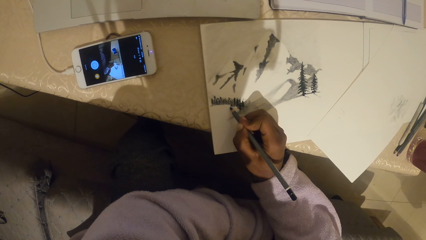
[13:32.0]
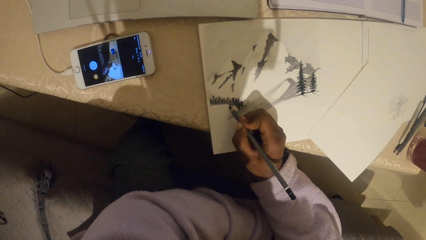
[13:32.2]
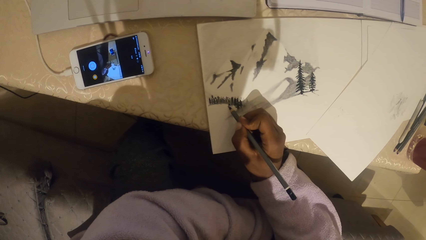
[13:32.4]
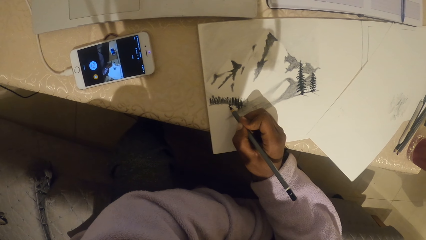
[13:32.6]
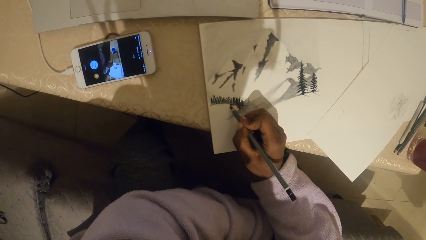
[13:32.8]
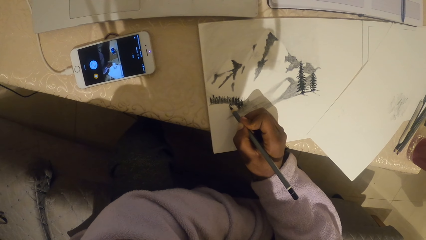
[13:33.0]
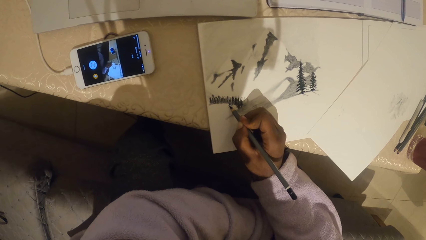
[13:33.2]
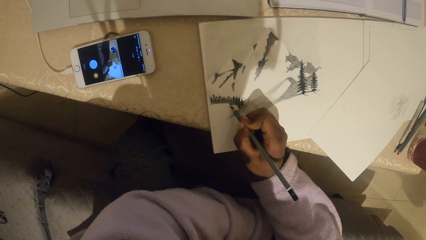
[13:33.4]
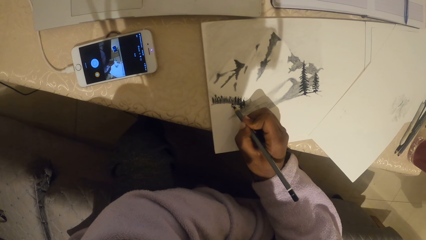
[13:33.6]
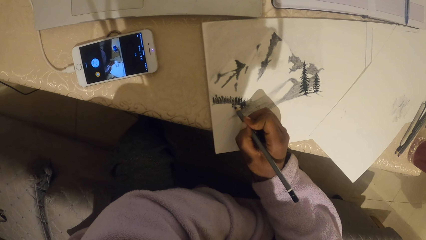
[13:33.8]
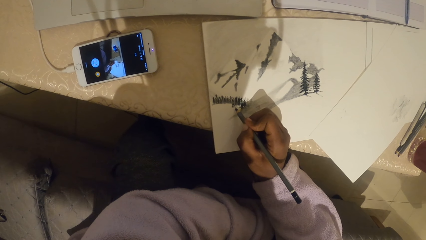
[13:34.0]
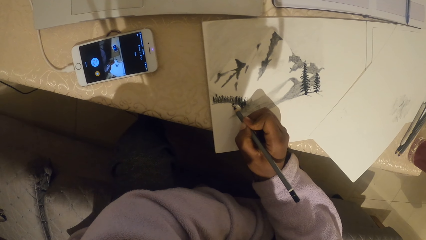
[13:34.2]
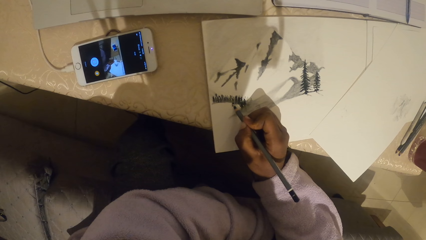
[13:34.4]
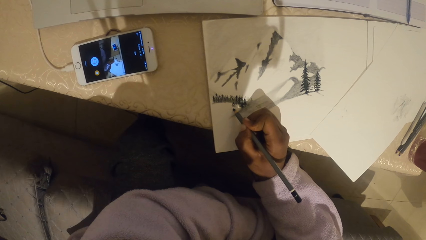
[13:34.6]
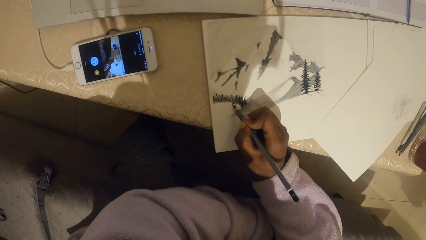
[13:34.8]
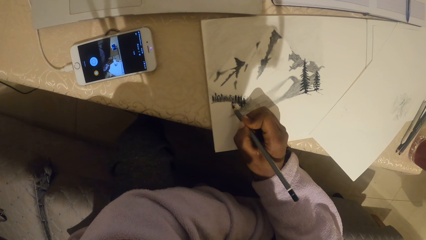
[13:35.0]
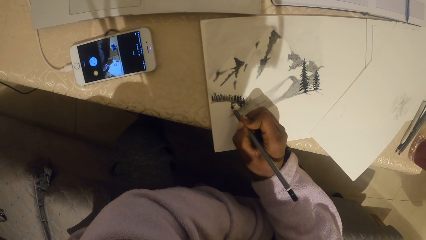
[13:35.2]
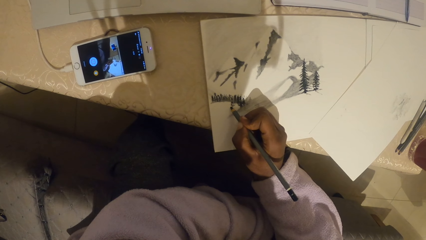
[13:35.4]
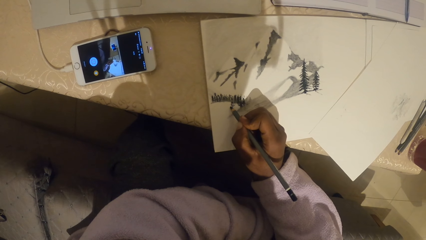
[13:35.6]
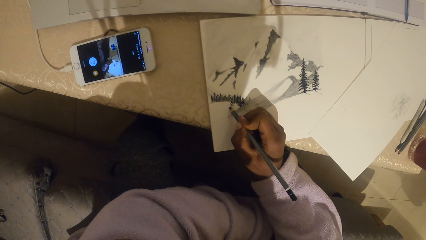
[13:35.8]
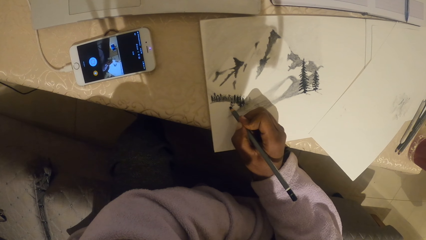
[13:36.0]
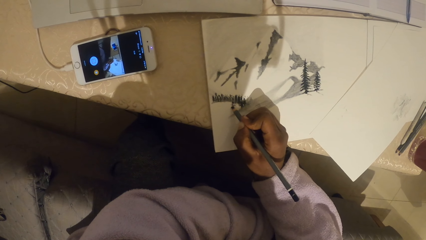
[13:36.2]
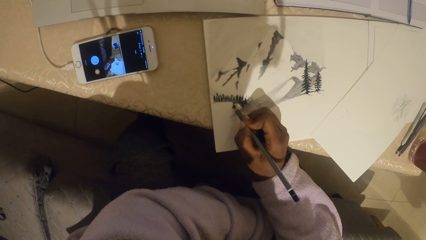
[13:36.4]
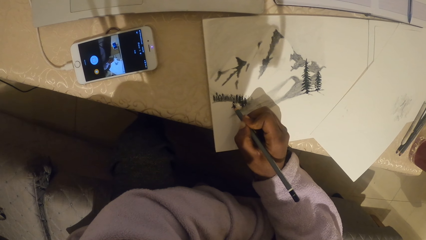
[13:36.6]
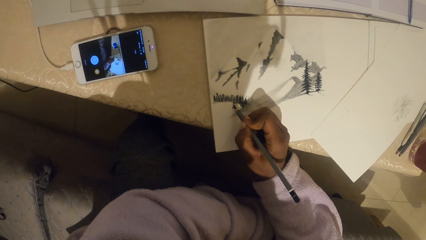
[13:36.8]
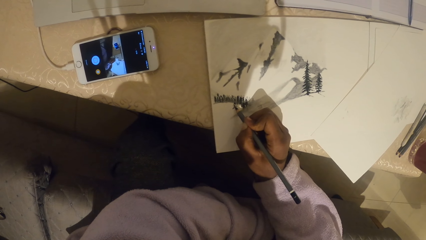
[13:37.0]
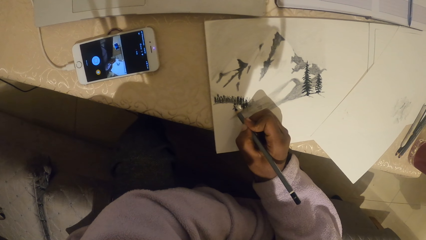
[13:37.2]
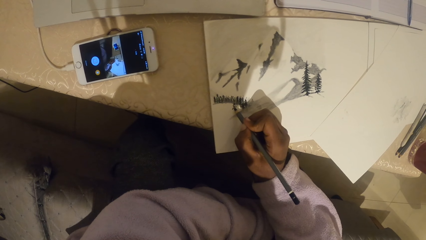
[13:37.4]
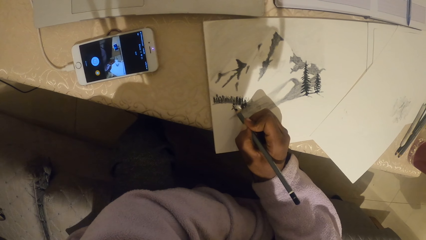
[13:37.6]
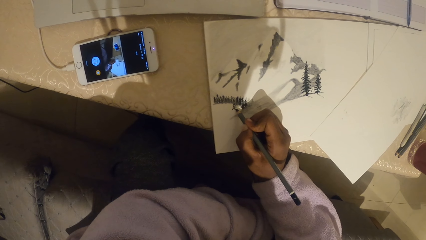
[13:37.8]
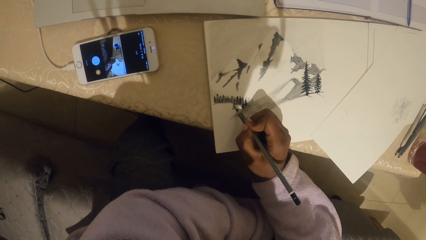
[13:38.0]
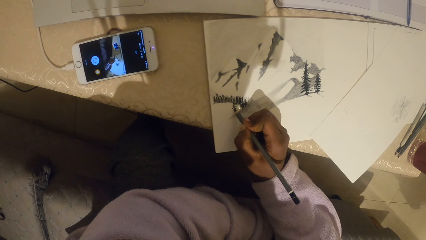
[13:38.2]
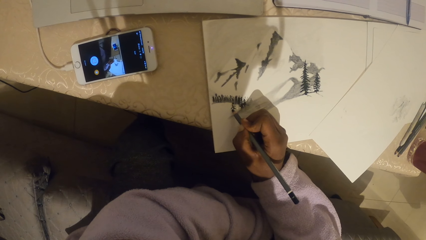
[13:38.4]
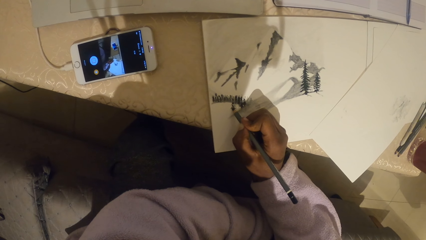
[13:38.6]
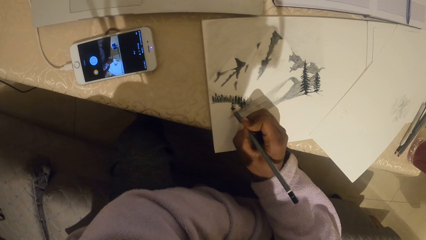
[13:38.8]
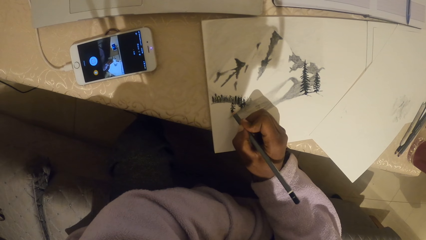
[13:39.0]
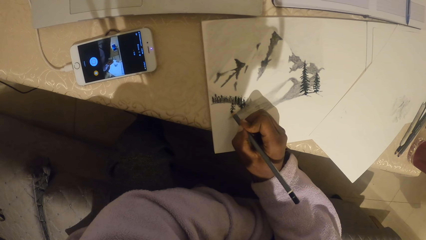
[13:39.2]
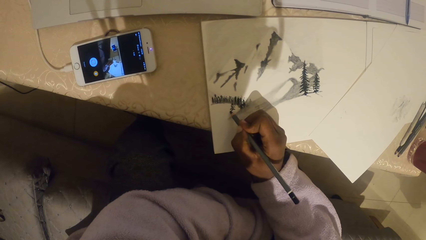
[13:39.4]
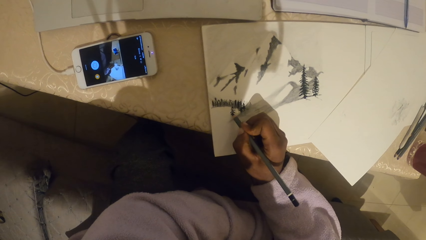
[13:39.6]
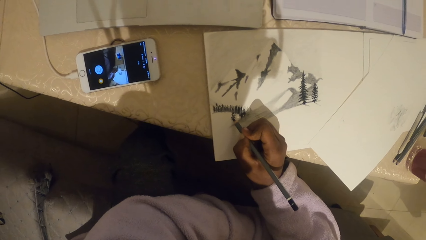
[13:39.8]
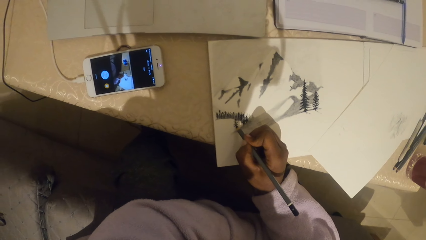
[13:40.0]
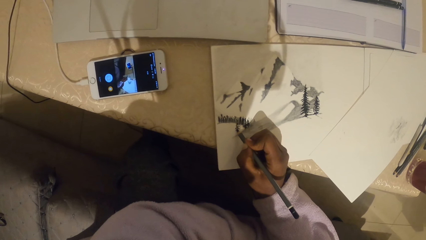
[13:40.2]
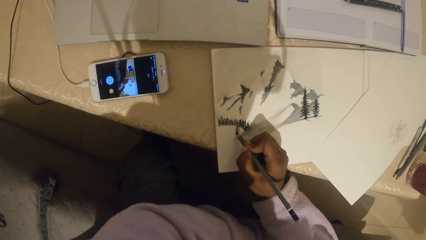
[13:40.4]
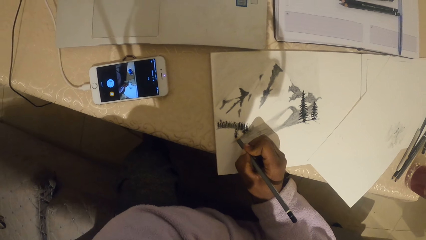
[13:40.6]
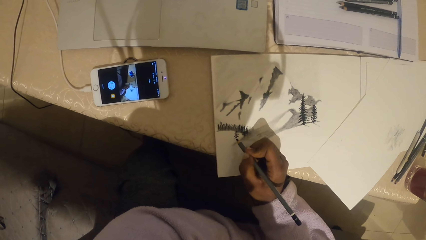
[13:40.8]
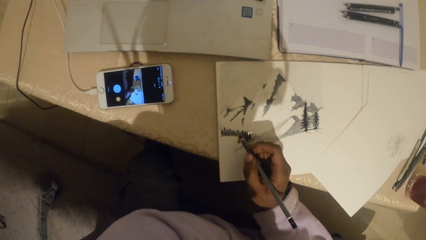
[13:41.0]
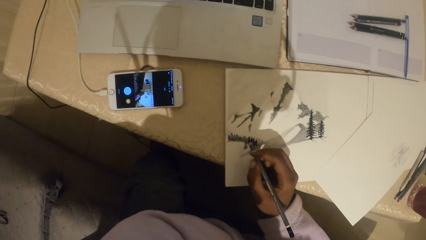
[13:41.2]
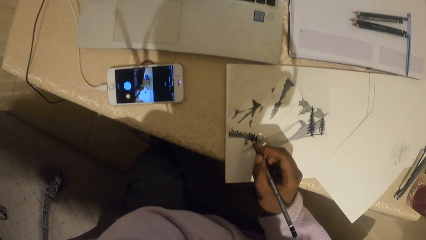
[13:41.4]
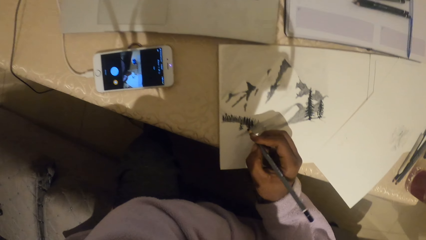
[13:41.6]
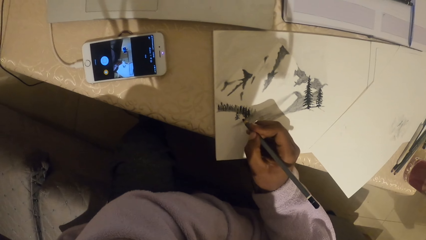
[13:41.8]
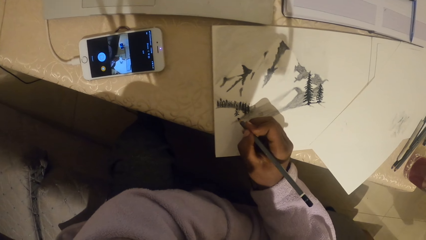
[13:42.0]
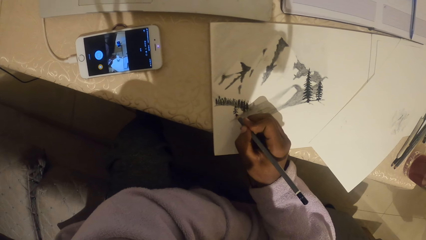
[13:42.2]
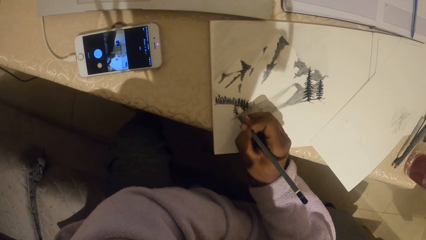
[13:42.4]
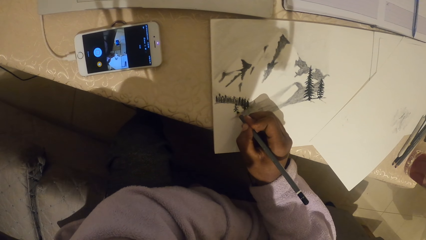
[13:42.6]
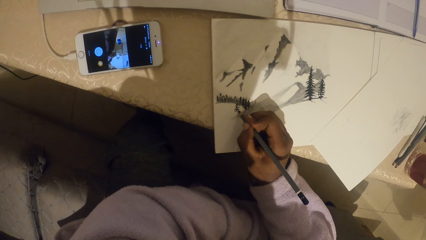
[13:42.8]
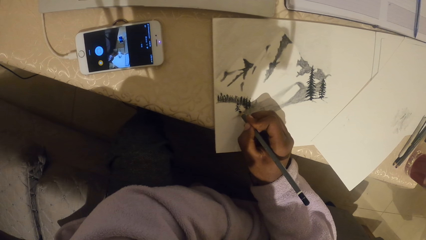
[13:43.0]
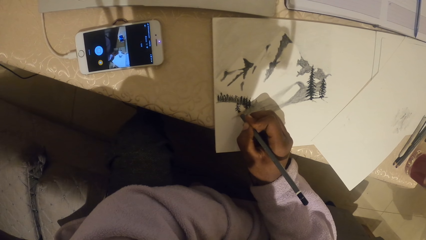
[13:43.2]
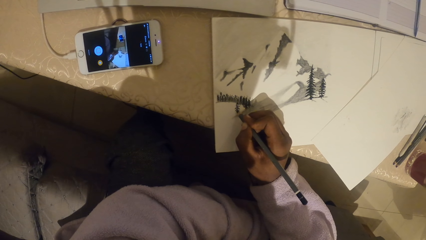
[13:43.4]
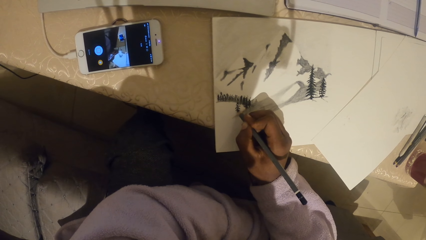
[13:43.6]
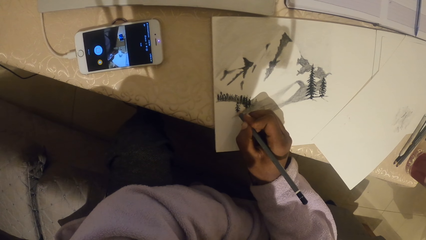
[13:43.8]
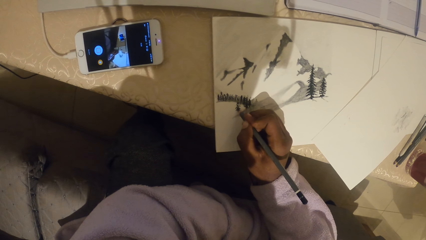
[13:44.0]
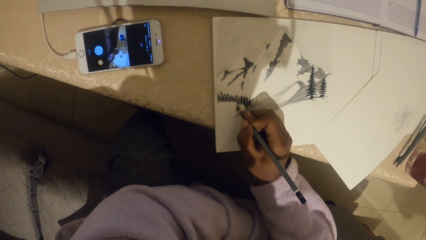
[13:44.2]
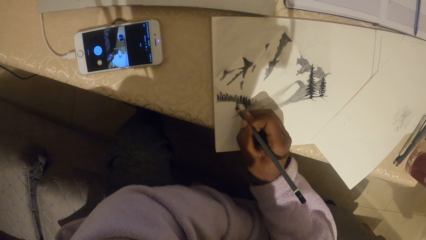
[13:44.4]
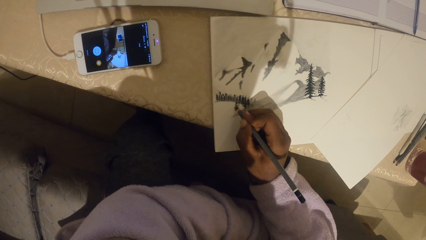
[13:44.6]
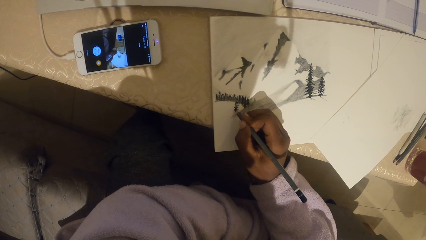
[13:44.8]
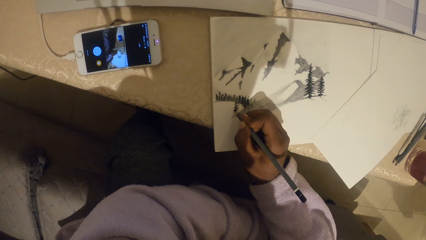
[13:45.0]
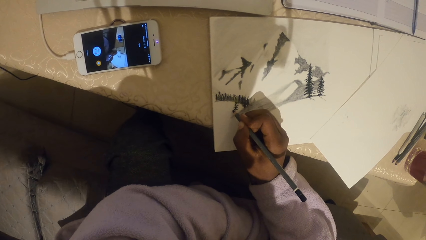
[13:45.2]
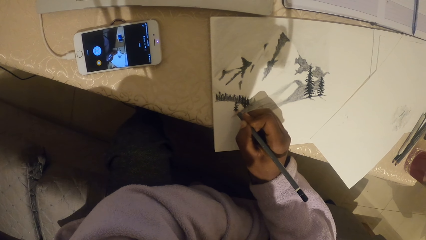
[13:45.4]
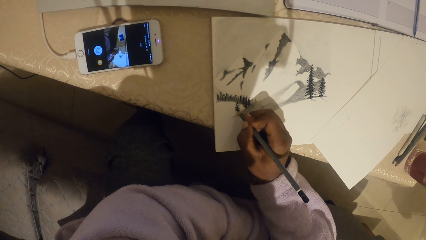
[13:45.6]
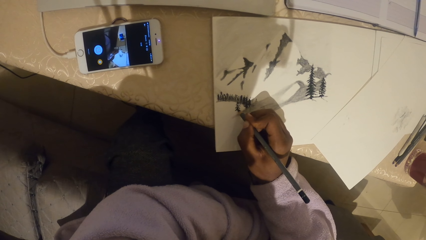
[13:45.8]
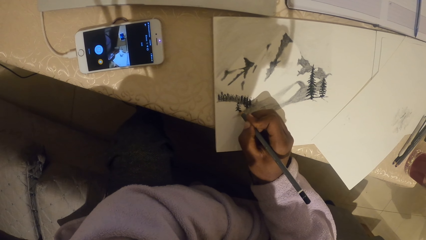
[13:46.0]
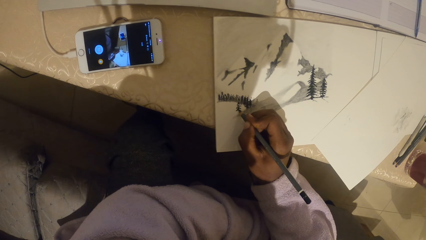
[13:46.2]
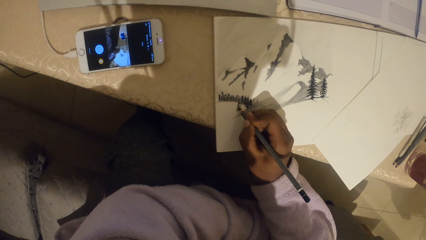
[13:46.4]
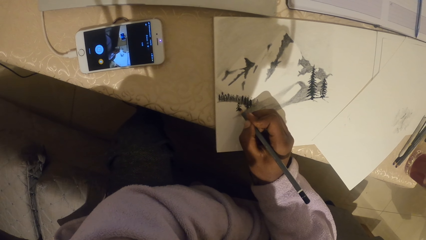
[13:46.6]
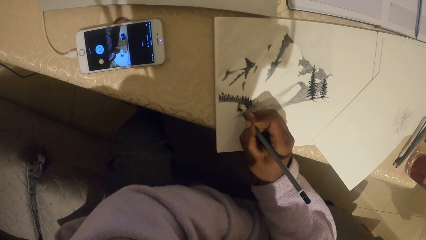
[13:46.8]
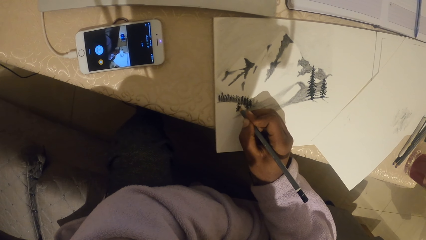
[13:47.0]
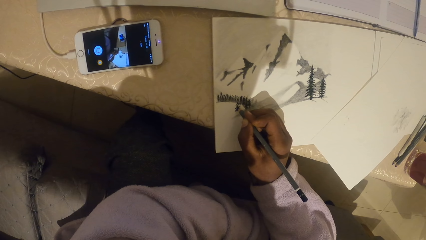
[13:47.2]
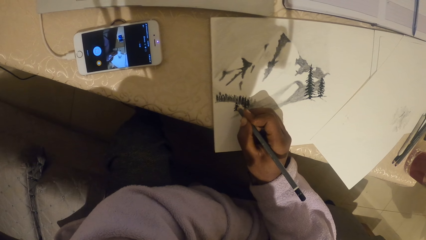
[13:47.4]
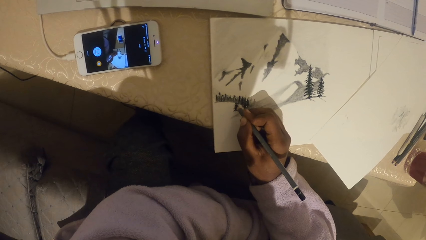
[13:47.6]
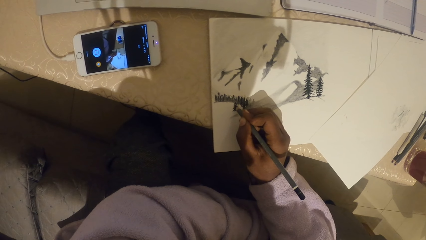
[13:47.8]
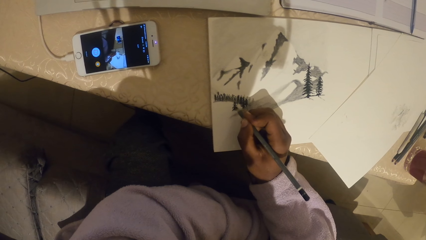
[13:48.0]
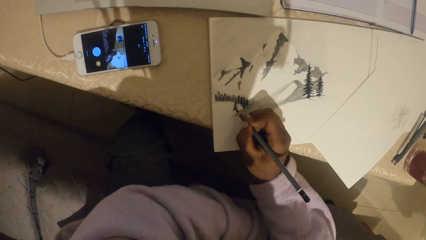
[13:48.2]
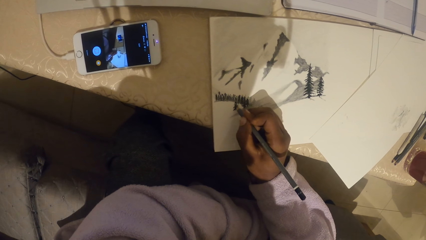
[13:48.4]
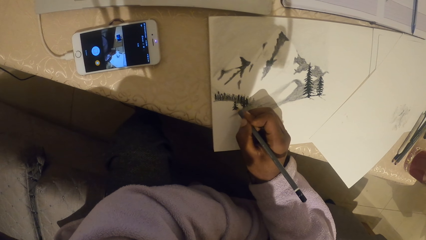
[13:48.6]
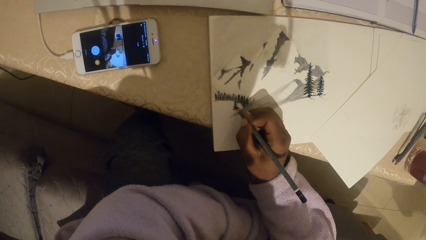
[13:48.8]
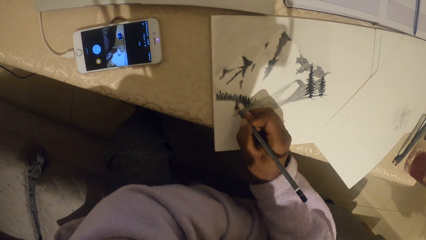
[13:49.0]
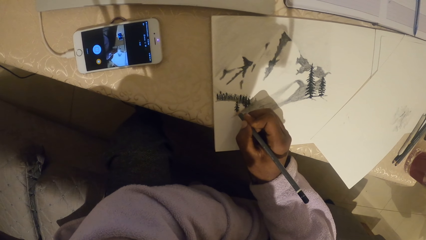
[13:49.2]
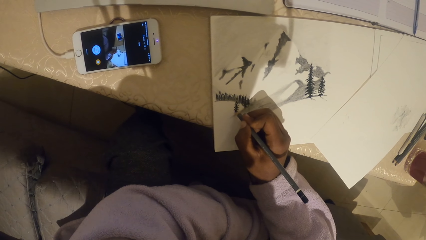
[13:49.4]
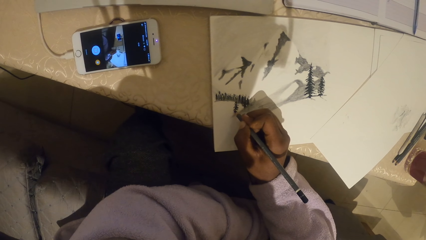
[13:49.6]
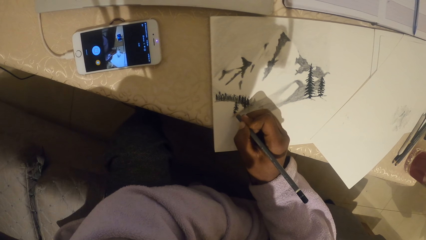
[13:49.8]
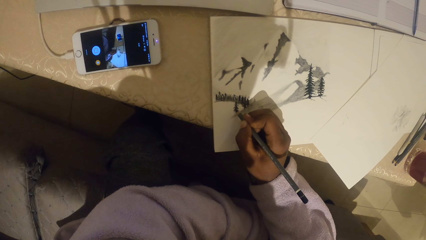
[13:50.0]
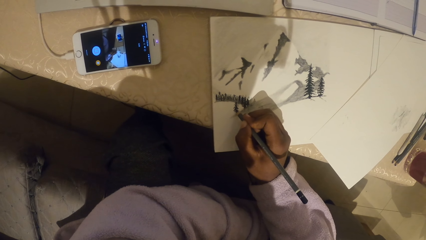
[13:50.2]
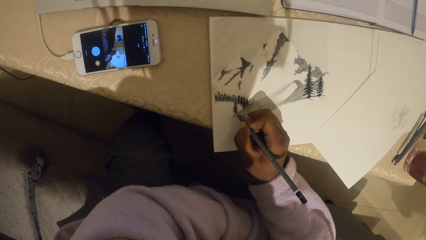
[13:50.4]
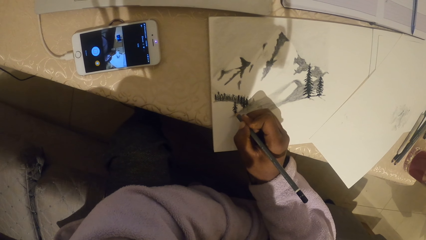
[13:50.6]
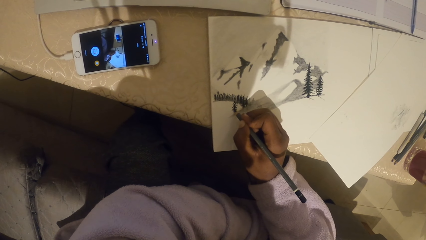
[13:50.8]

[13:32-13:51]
The camera wearer aligns a pencil with the right hand. They draw on a paper with the pencil.
